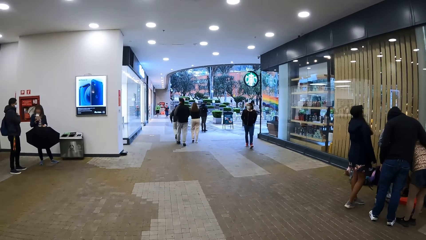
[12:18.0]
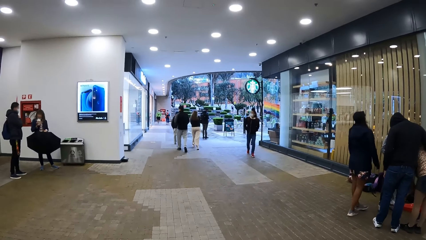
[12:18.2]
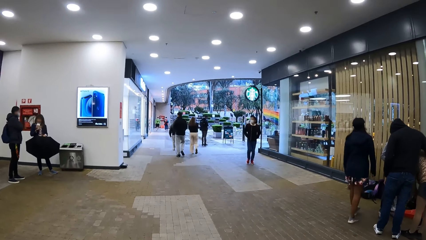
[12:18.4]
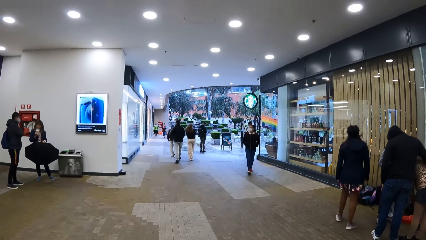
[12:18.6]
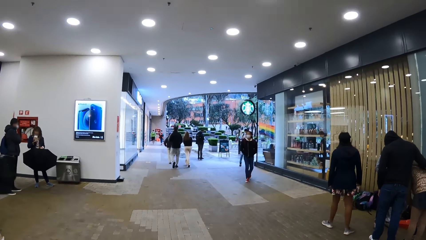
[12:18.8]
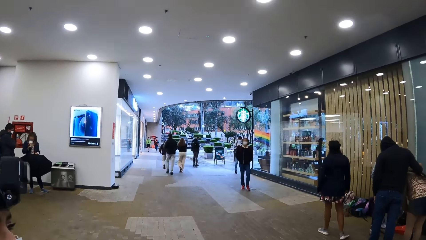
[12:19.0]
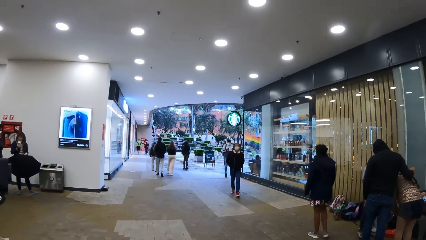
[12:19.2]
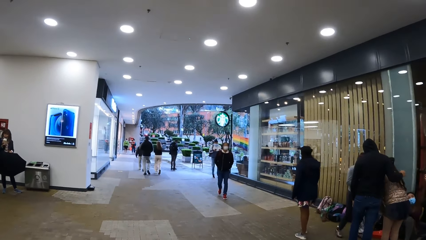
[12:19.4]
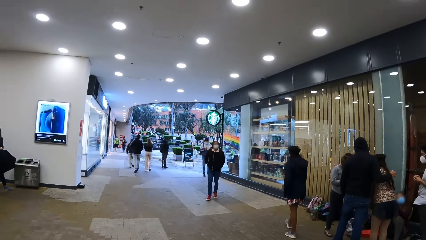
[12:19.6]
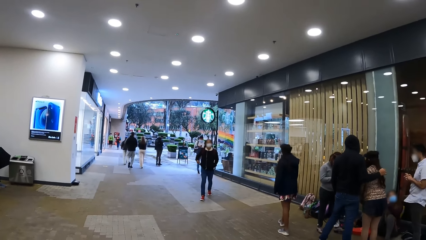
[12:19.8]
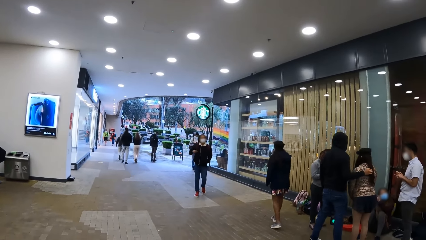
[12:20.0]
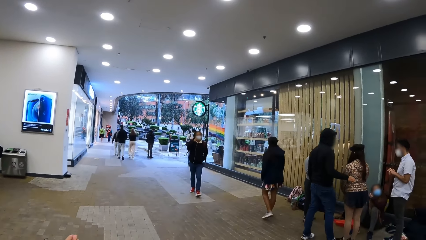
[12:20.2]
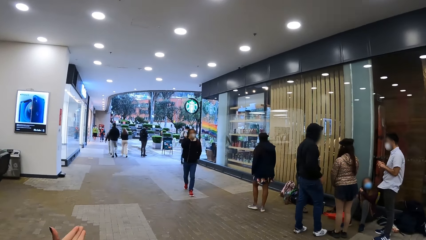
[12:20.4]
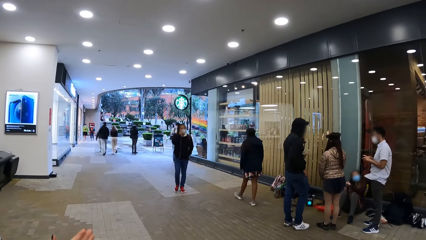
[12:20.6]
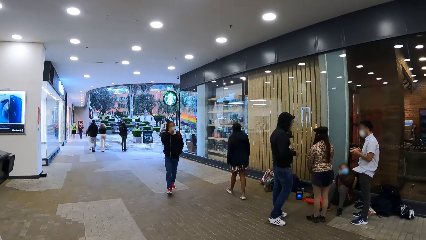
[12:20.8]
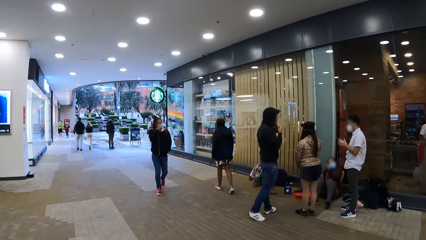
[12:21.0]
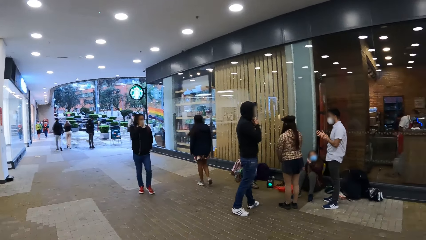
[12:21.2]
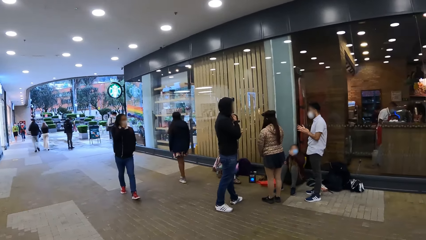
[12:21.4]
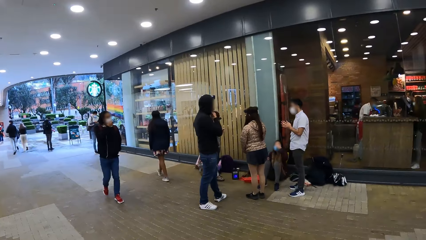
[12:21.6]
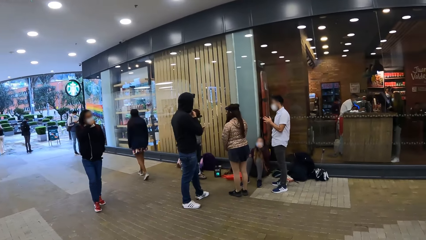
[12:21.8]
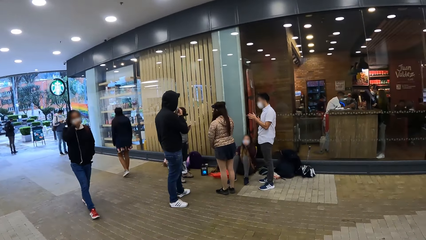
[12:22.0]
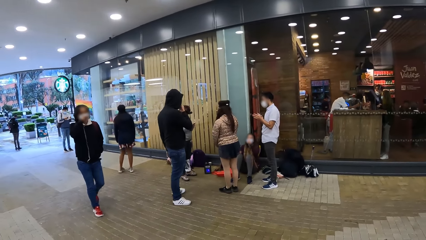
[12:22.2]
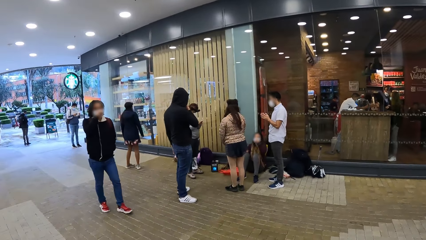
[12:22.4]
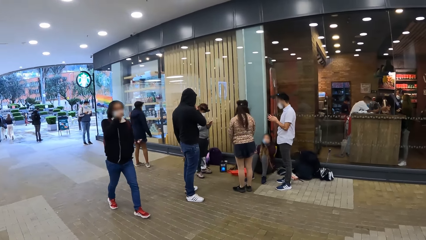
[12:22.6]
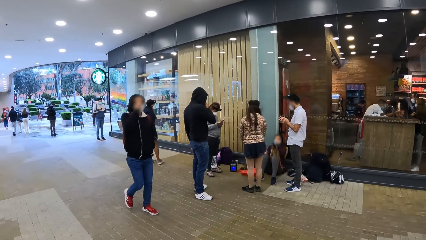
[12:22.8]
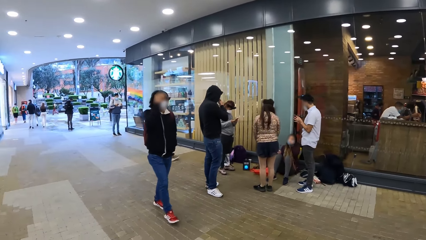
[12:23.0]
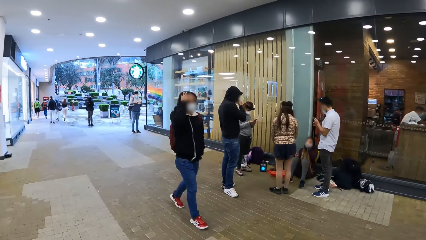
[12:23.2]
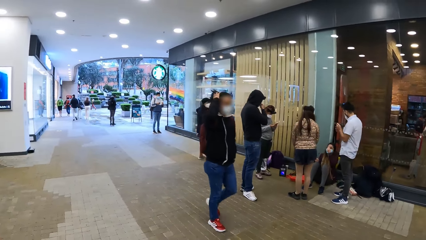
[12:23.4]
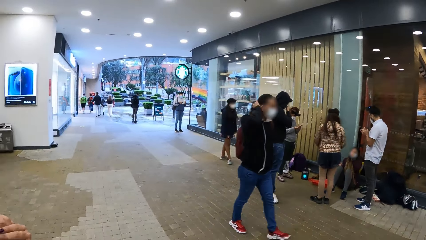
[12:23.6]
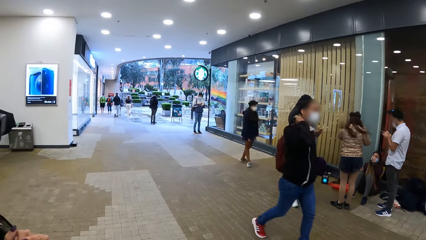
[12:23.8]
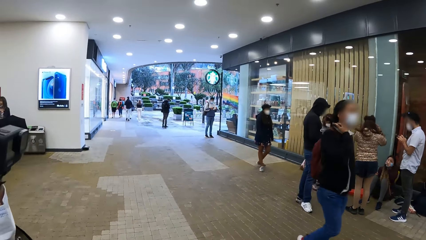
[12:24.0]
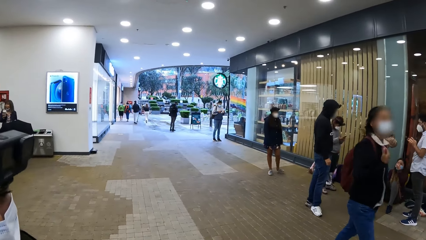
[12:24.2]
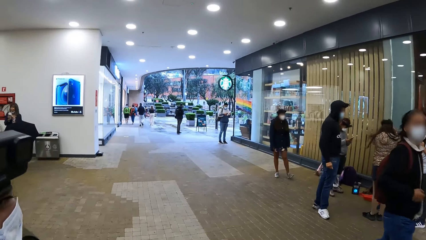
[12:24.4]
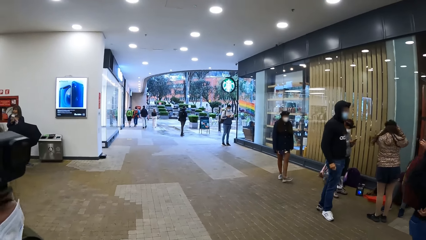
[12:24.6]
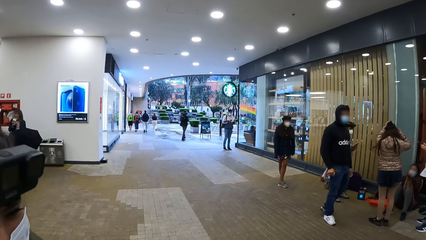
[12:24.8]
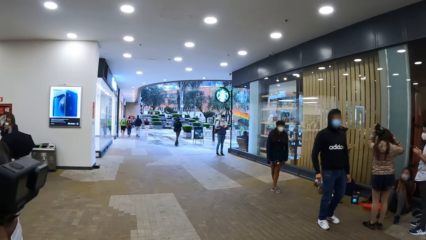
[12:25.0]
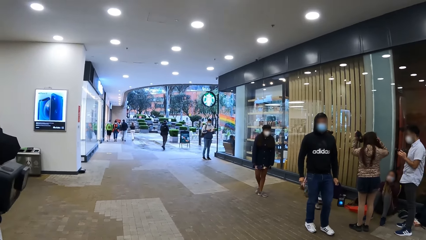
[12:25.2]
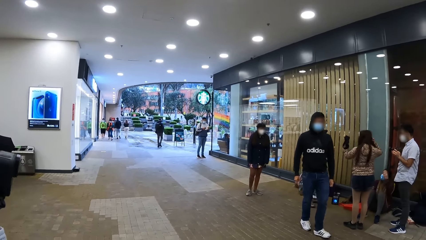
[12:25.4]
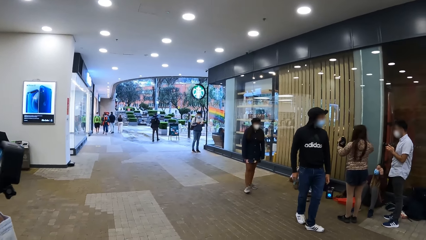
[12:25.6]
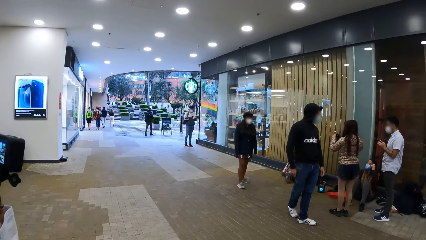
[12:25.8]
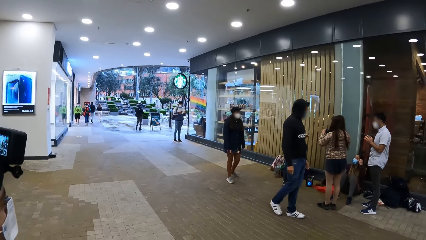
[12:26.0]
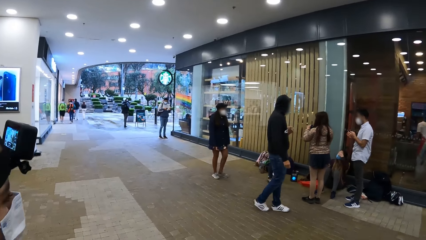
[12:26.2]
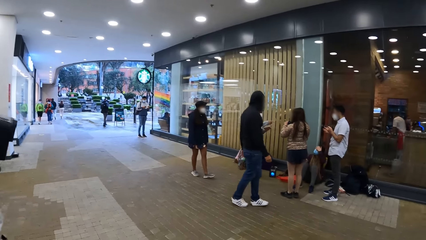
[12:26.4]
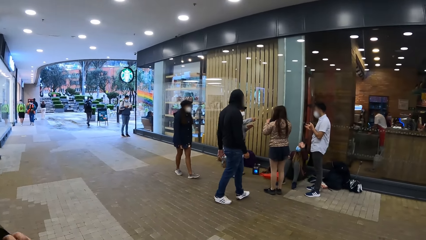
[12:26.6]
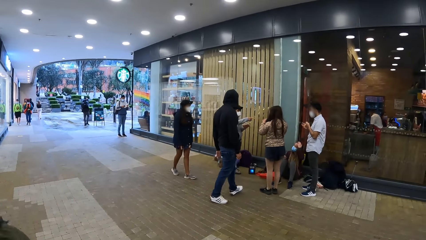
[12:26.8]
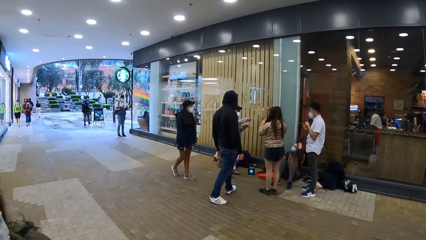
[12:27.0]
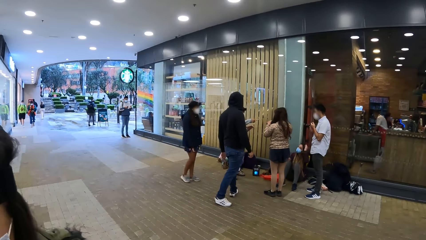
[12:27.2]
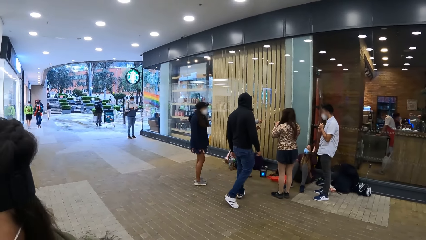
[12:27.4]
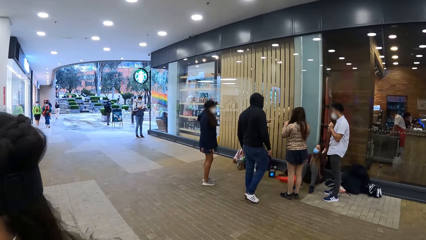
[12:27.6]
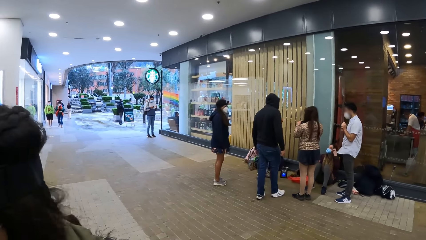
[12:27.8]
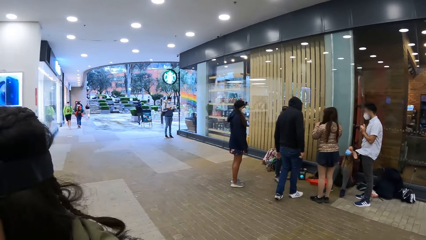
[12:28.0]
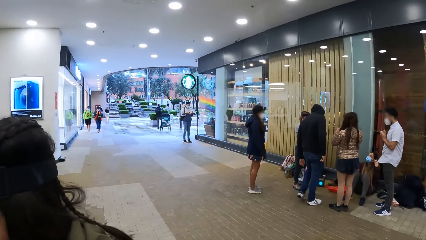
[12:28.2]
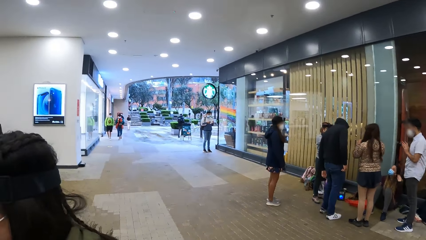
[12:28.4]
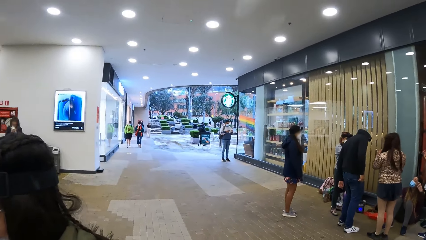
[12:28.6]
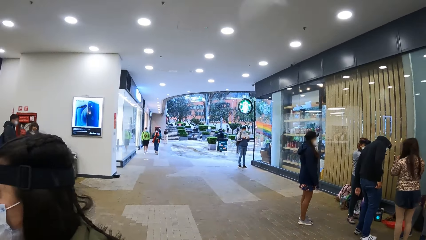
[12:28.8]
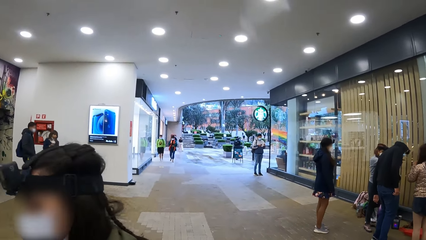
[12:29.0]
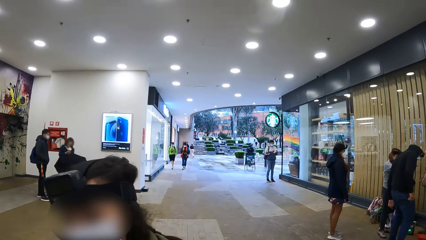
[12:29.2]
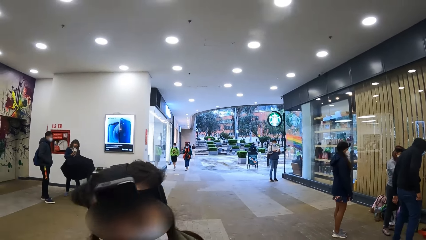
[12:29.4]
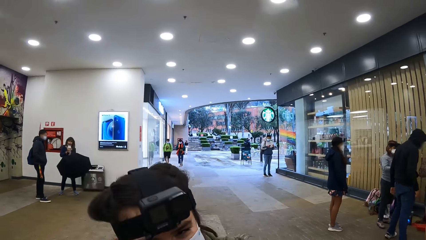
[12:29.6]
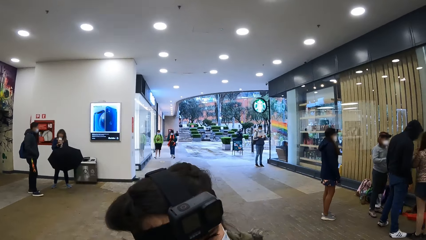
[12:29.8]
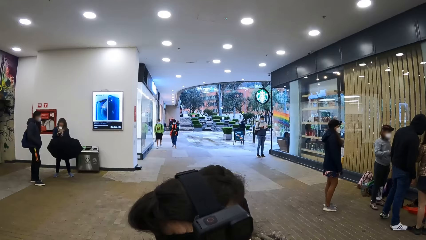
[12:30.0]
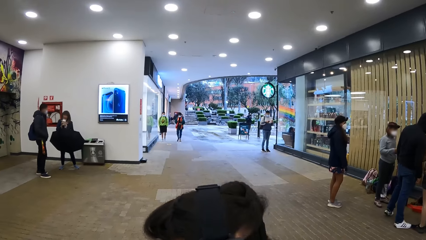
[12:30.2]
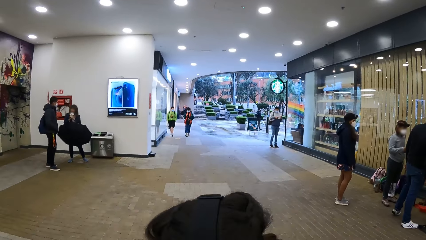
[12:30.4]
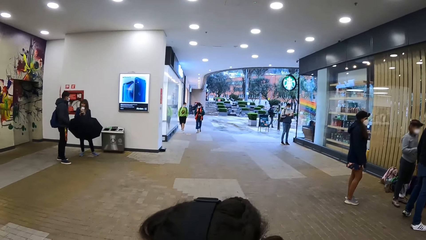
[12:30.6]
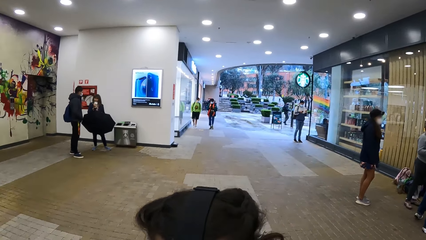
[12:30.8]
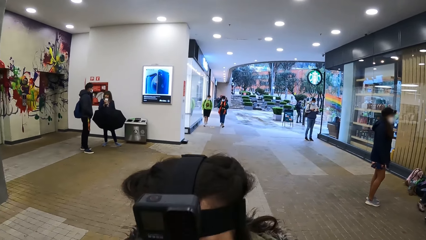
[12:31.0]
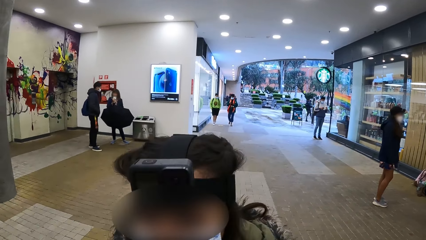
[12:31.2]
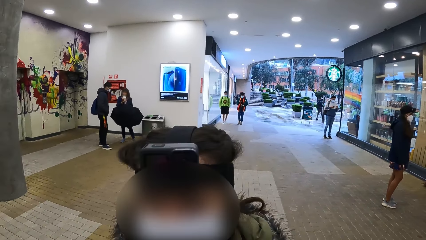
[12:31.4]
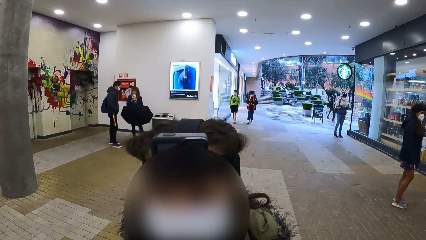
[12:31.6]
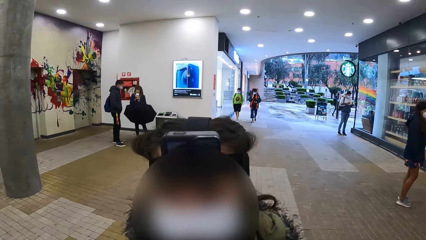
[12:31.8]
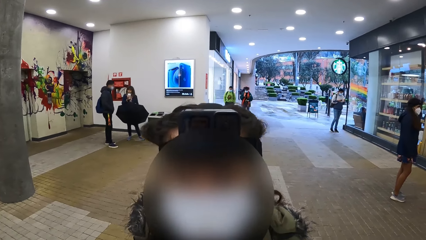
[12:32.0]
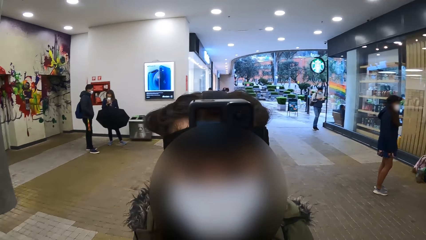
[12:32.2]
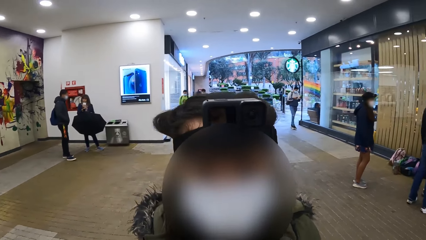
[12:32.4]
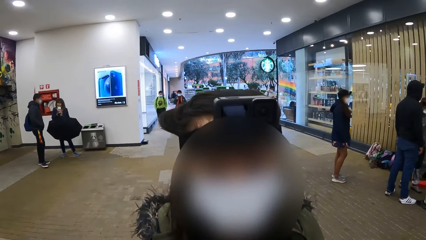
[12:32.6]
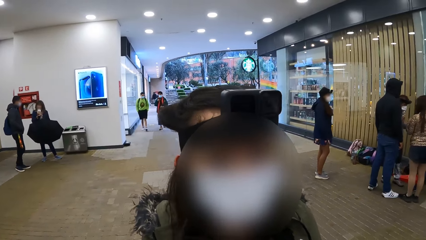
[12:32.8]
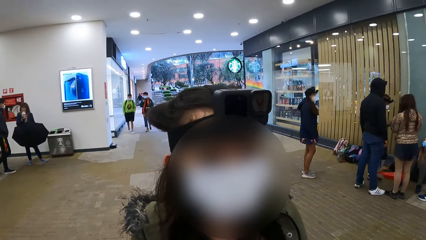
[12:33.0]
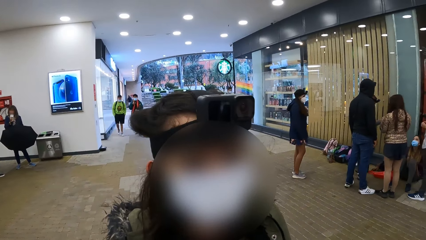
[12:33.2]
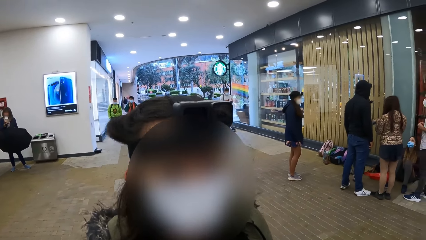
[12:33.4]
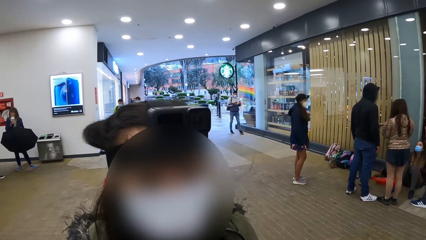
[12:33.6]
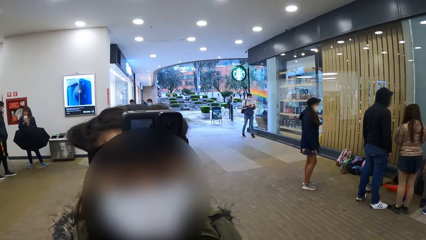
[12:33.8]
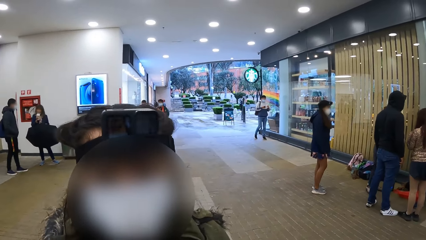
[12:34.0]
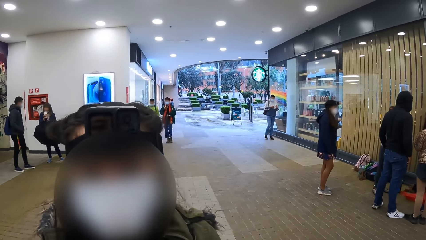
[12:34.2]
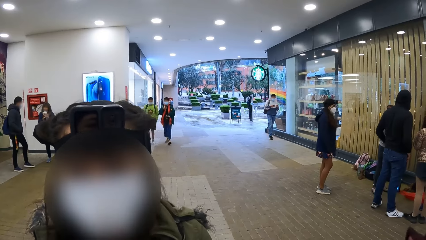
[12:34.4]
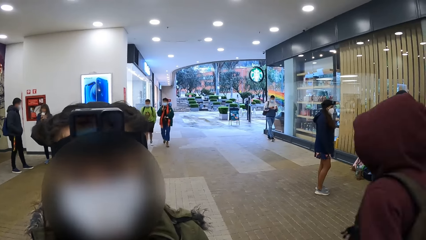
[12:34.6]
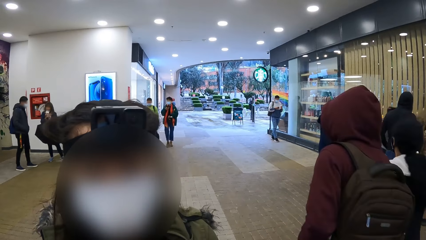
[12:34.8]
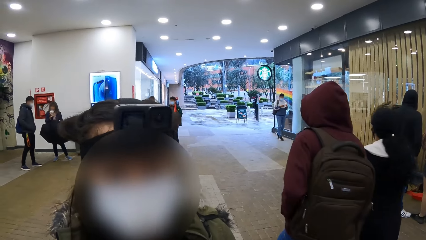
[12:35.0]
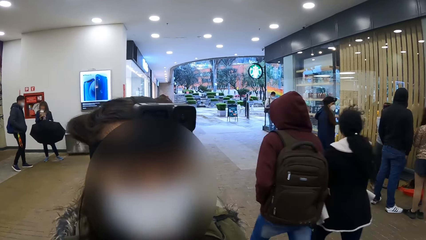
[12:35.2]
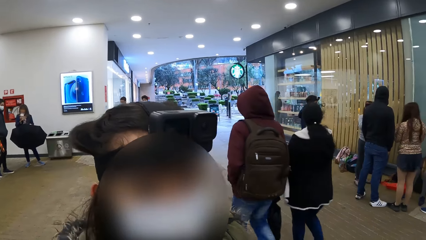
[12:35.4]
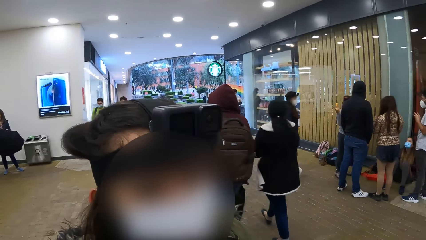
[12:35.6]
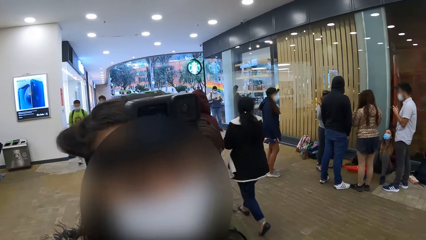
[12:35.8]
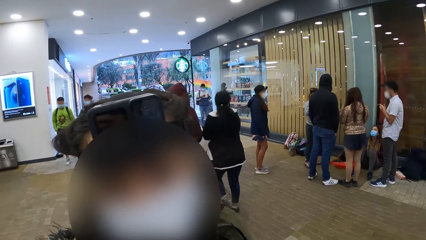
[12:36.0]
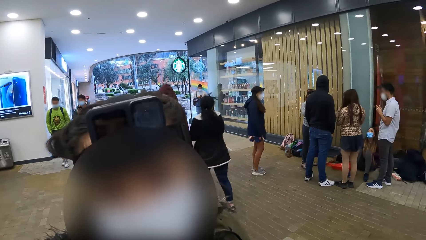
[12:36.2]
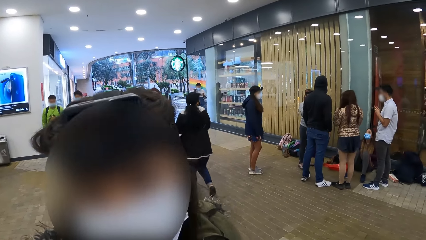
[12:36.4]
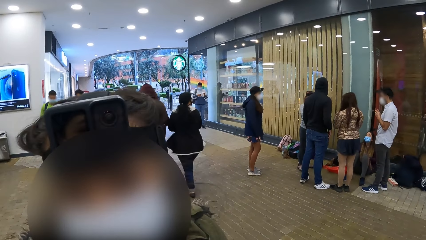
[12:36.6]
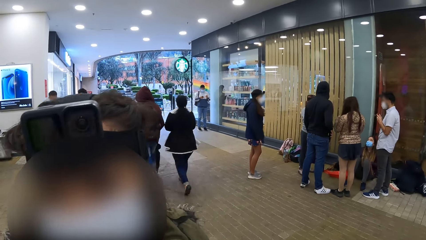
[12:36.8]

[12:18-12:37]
A woman adjusts a mask on her face with her left hand. A man touches a mask on his face with his right hand. Another woman removes the head camera from her head with her left hand. The camera wearer interacts with another woman.
